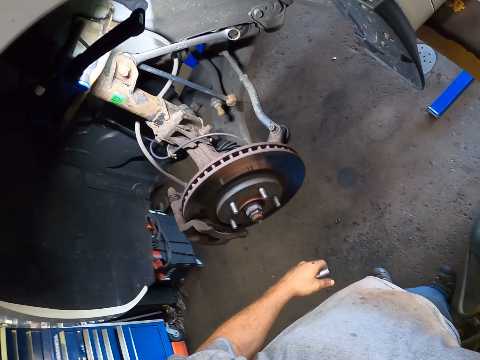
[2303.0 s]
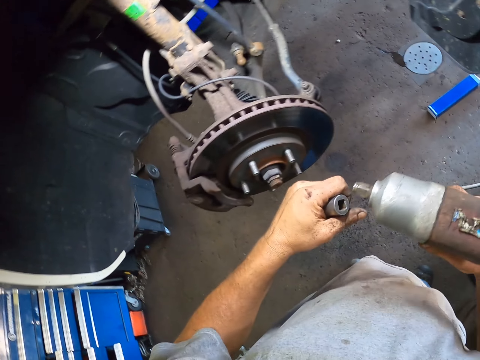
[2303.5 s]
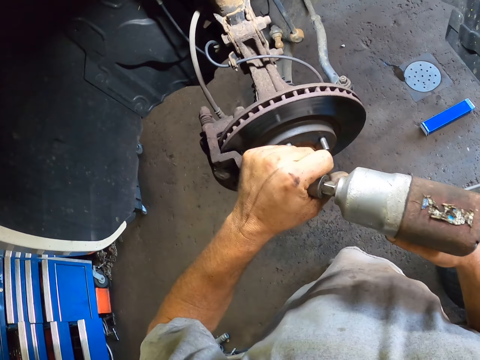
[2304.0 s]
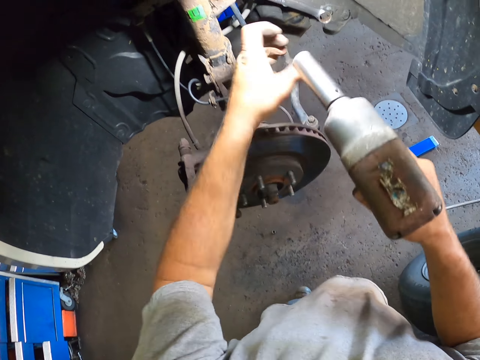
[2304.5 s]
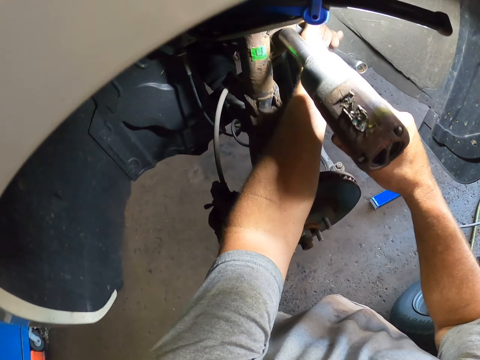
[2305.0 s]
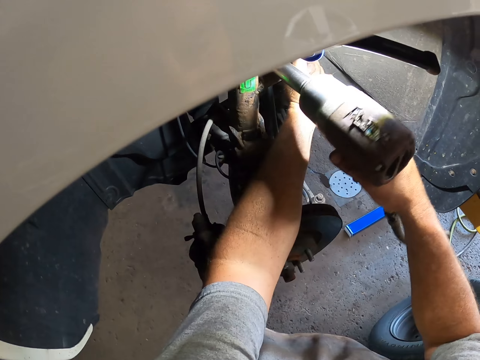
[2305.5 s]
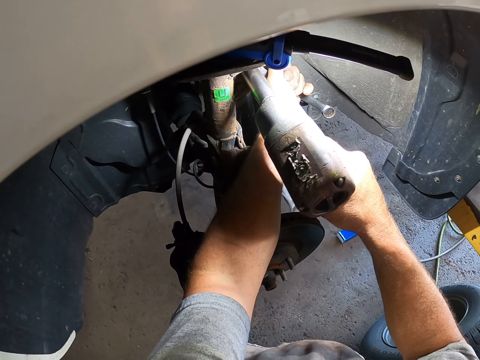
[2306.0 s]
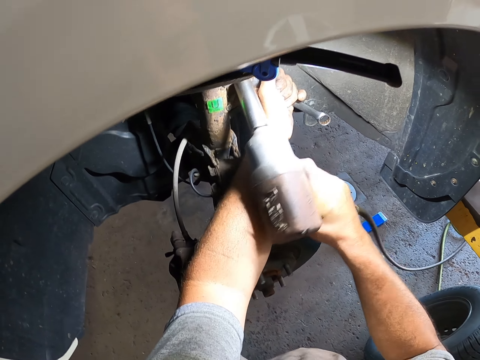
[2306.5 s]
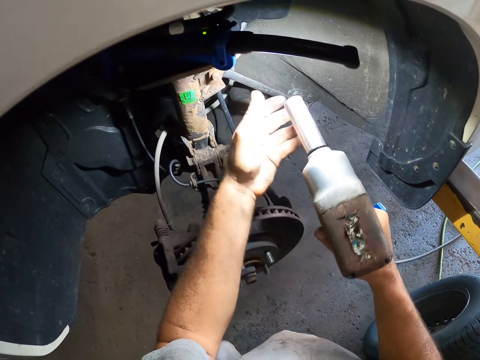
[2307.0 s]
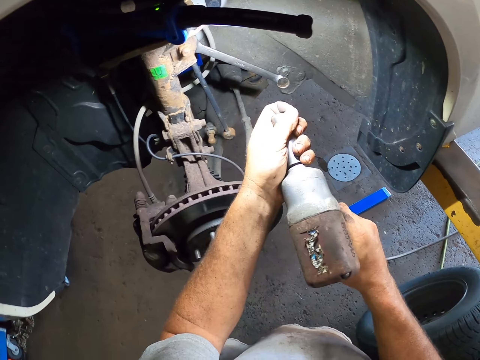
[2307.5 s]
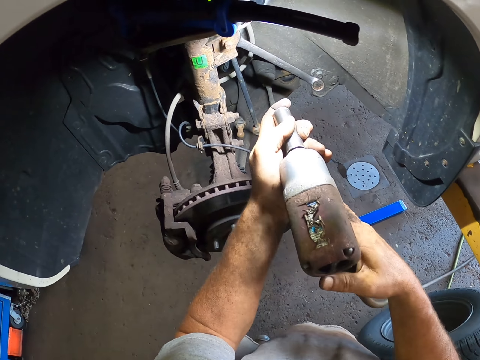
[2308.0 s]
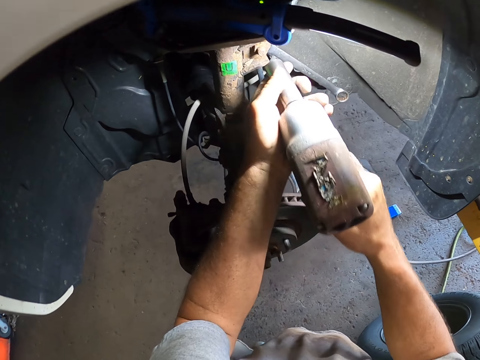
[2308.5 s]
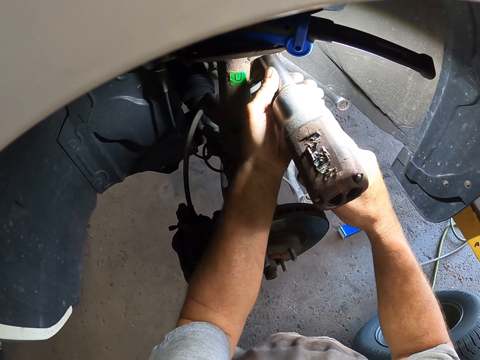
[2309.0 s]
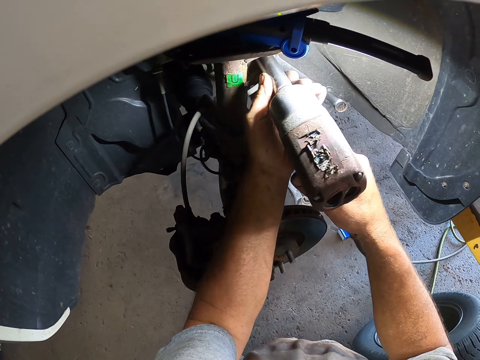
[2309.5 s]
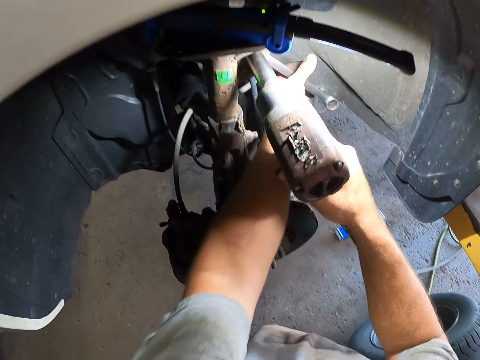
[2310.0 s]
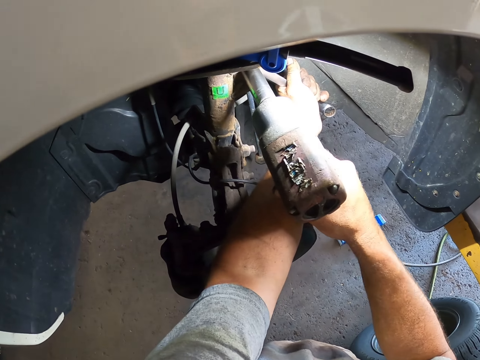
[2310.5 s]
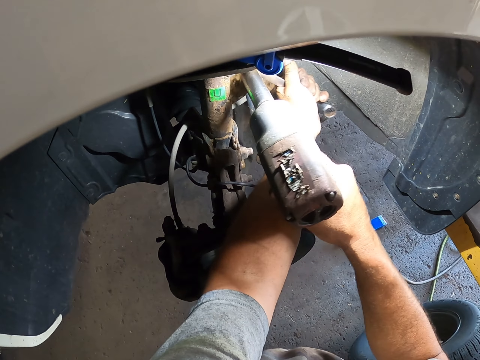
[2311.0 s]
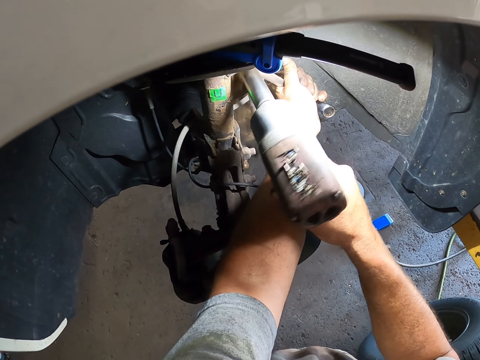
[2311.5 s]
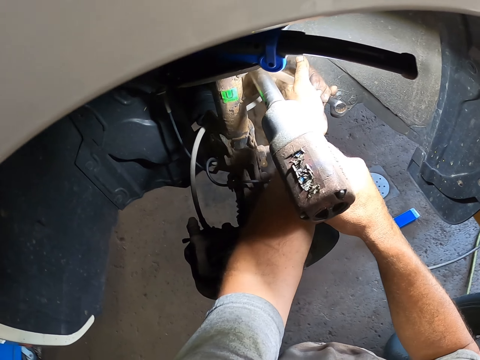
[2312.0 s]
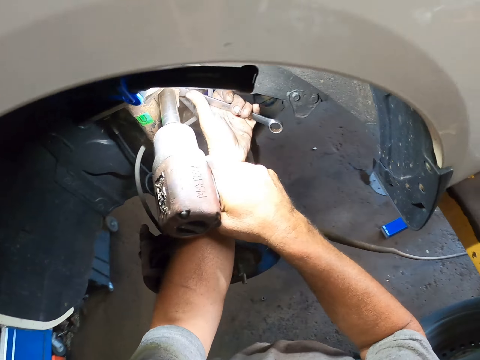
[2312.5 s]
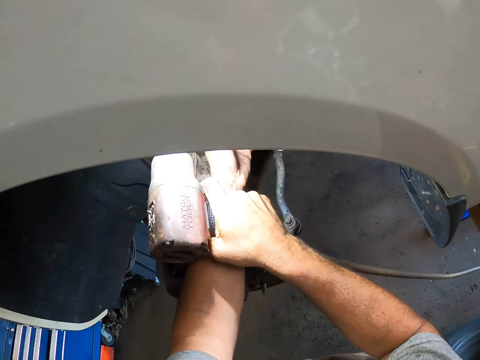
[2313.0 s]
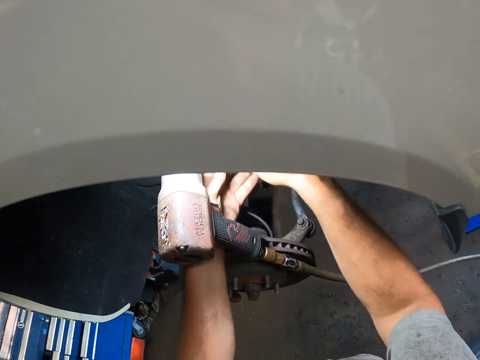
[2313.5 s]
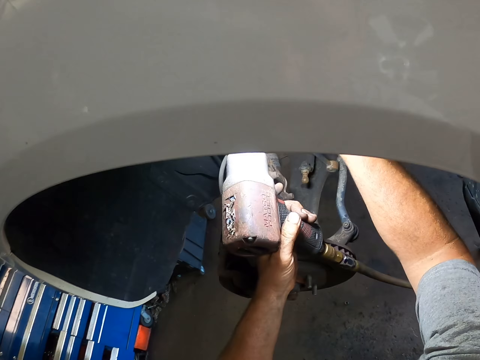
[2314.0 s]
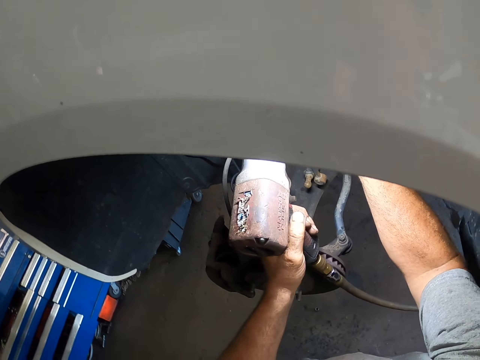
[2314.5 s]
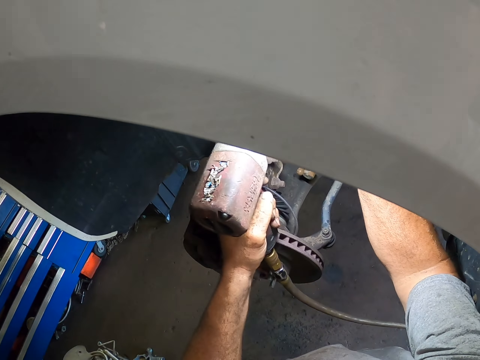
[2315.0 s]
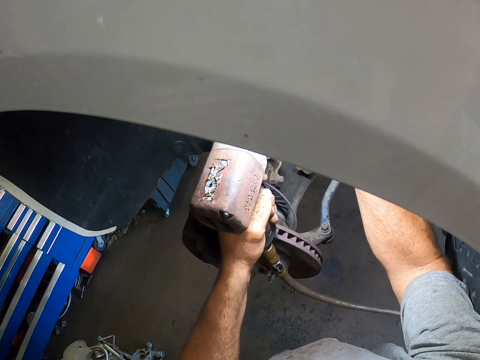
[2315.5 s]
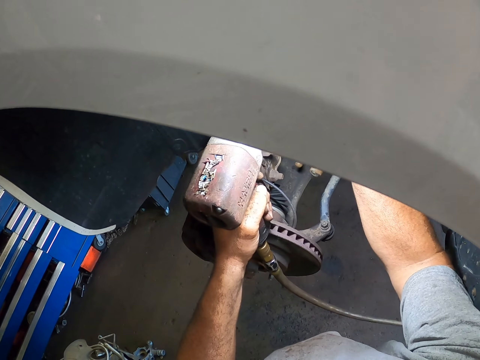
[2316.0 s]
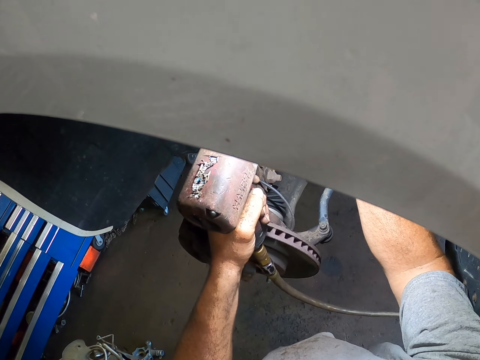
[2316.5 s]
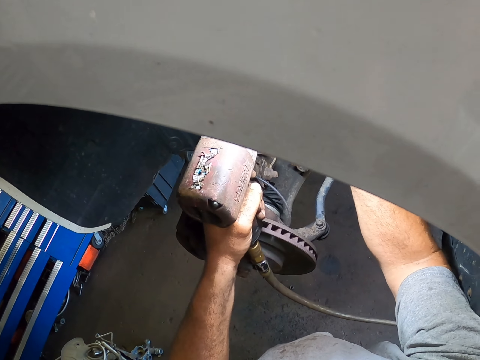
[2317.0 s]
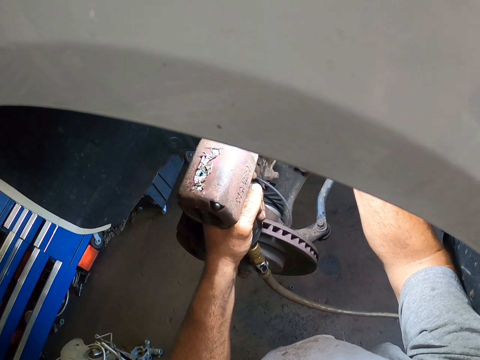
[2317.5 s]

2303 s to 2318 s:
The camera wearer picks the electric drill. They put the drill bit on the electric drill. They loosen the metal from the car with the electric drill. They adjust the drill bit on the electric drill. They loosen the metal from the car with the electric drill. They hold the spanner with the other hand.

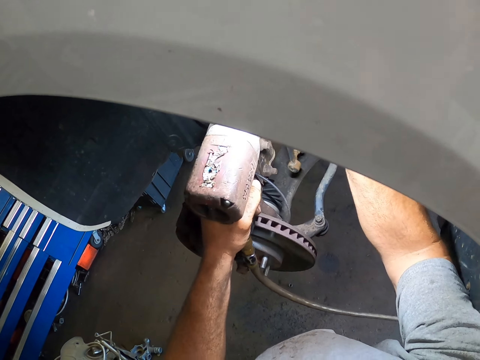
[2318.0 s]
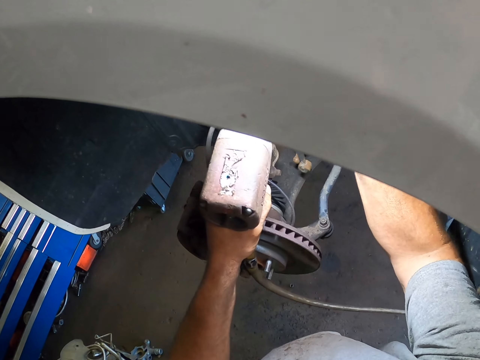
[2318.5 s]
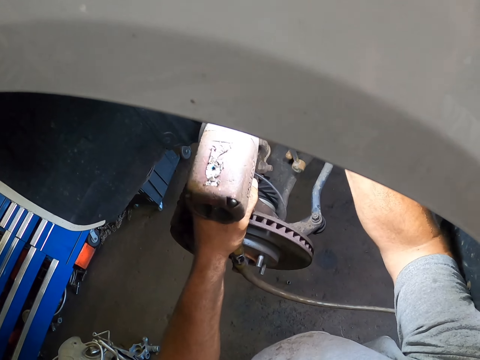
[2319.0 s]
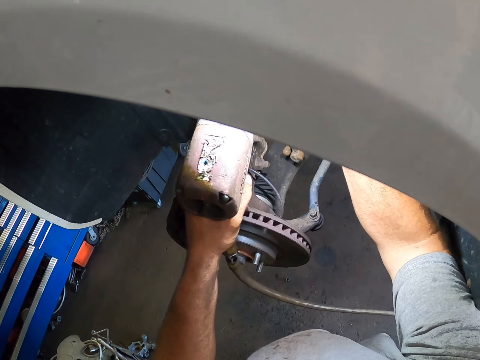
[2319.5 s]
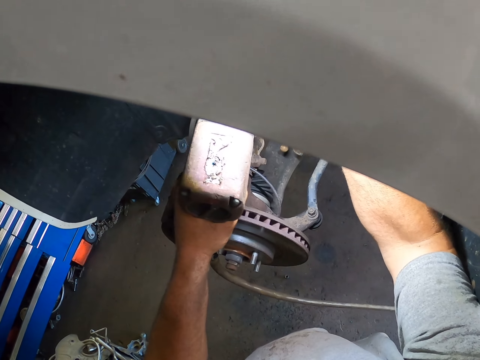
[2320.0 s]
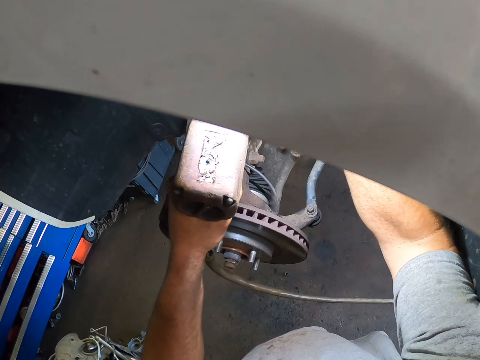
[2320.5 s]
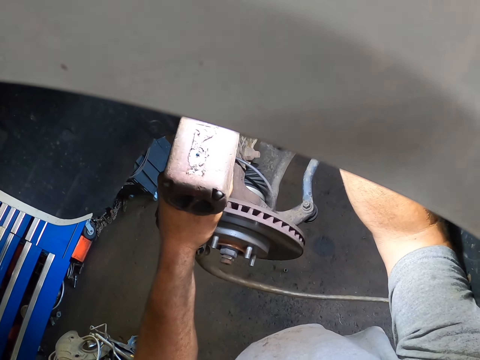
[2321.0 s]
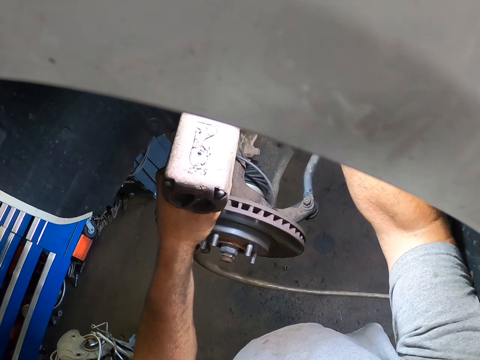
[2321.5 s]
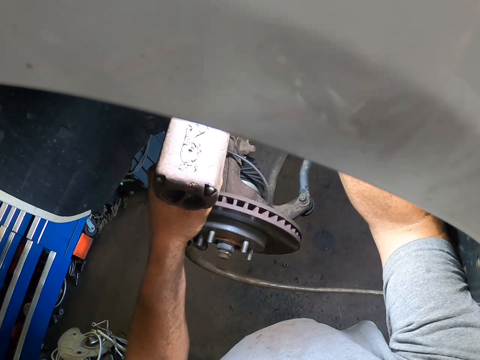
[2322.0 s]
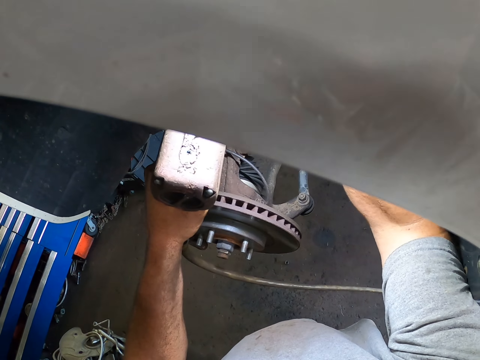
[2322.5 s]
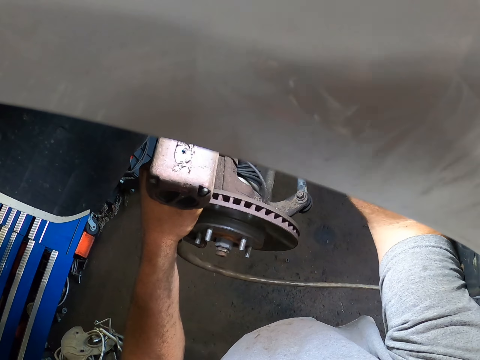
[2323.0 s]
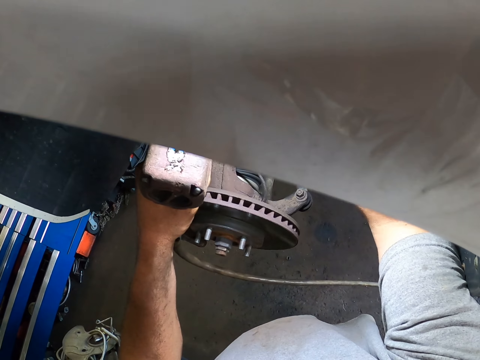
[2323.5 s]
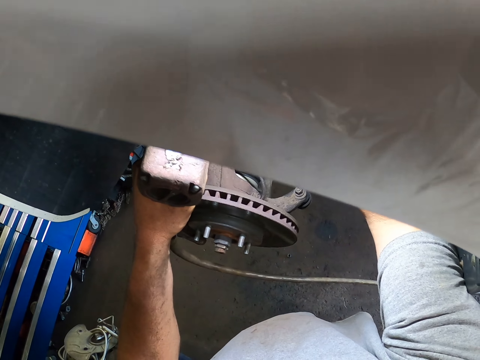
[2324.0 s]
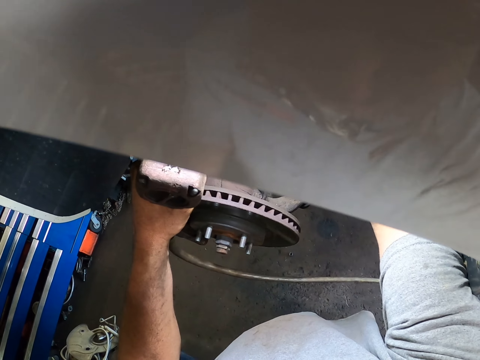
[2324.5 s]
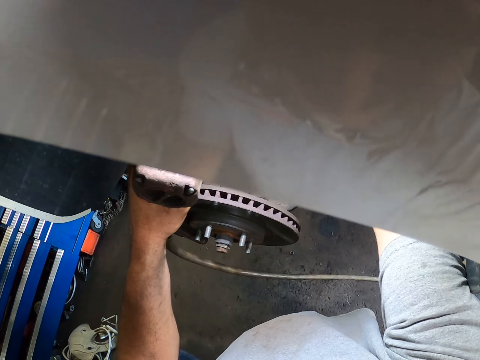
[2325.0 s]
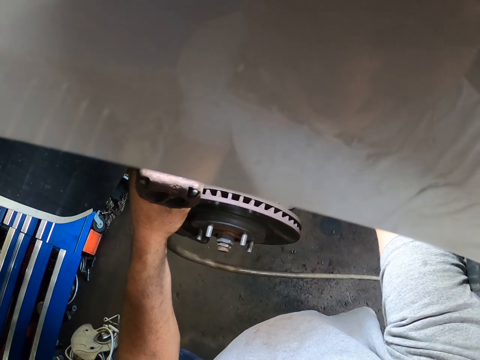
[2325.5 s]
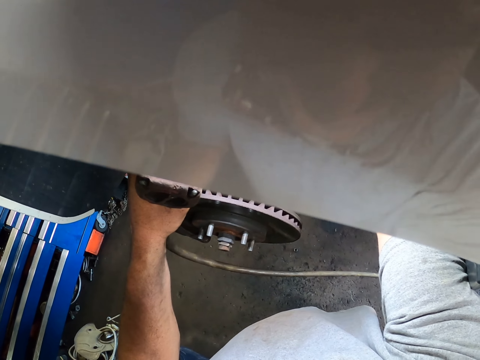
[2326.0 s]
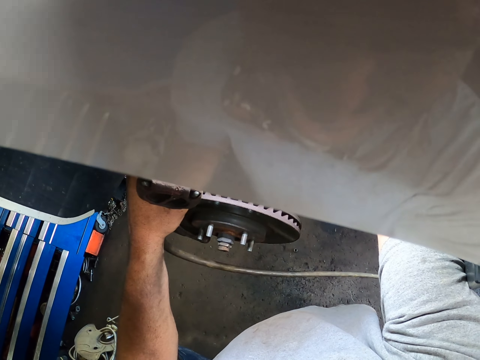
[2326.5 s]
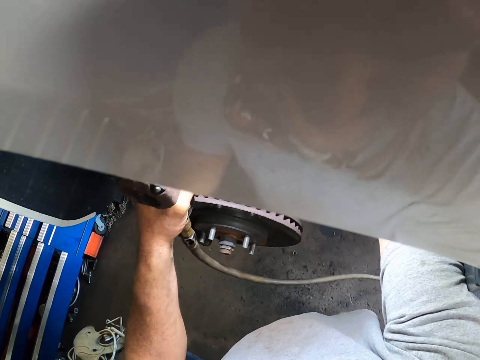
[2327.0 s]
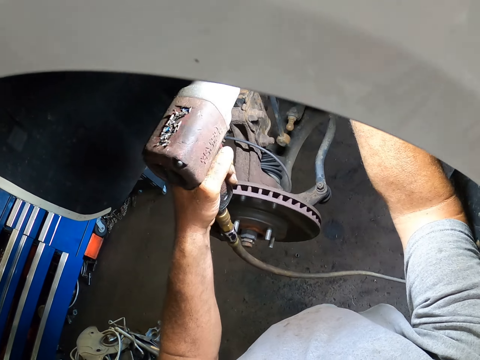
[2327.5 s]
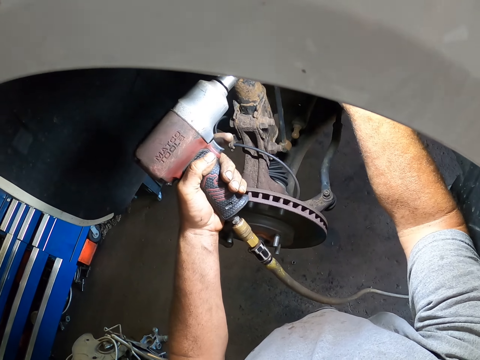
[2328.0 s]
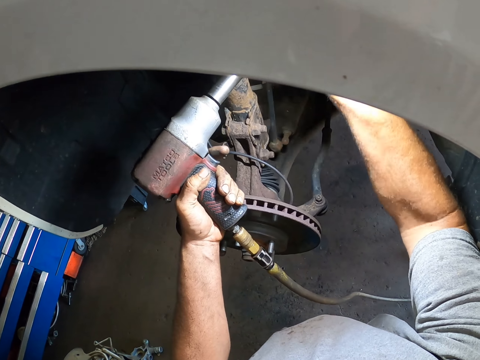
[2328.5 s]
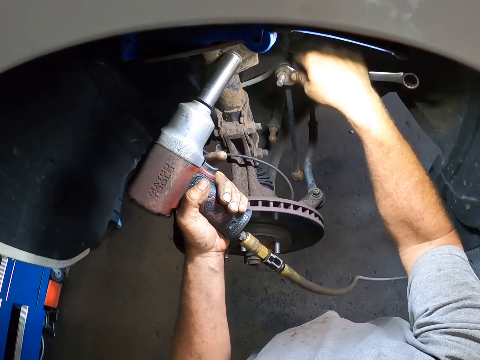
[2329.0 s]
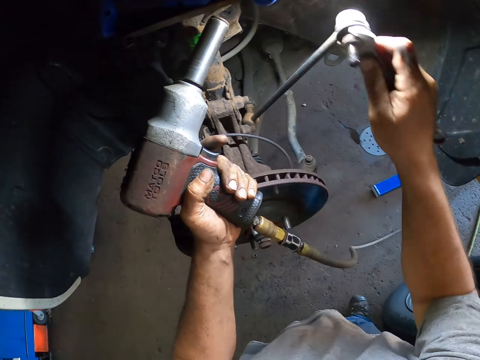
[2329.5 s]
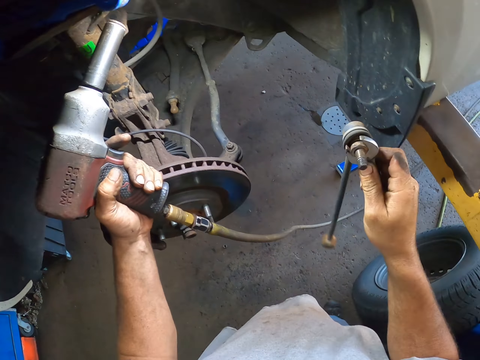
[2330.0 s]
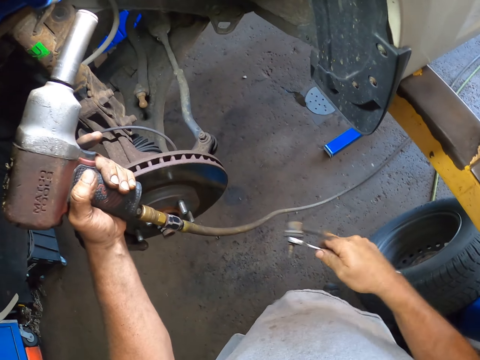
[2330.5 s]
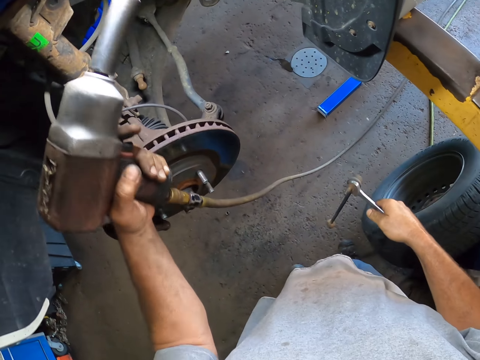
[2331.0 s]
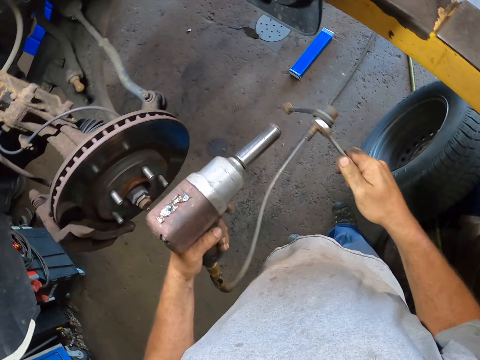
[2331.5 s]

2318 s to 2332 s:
The camera wearer removes the metal and the spanner from under the car.
